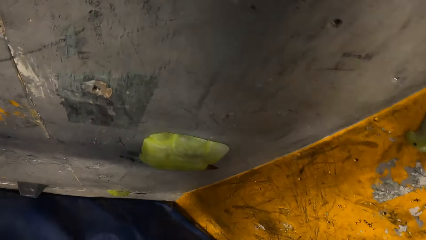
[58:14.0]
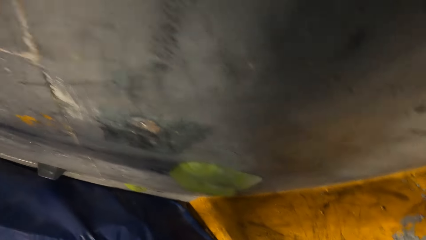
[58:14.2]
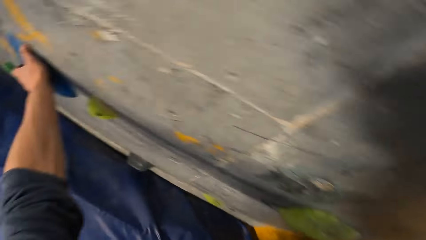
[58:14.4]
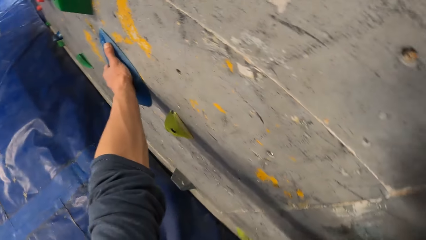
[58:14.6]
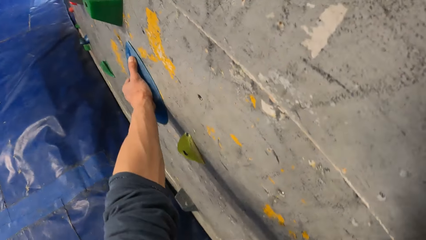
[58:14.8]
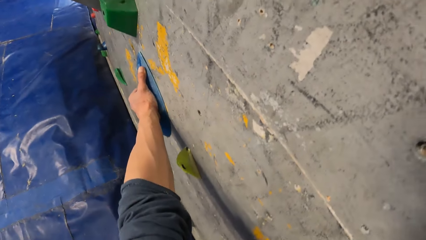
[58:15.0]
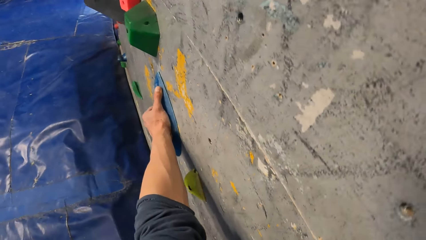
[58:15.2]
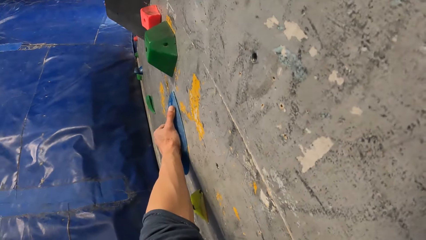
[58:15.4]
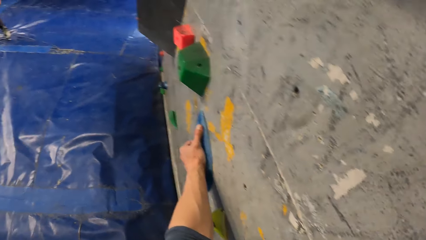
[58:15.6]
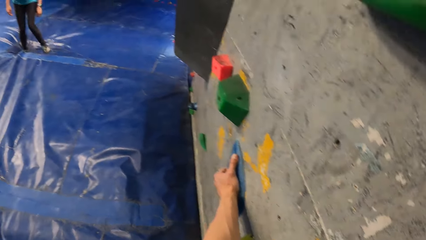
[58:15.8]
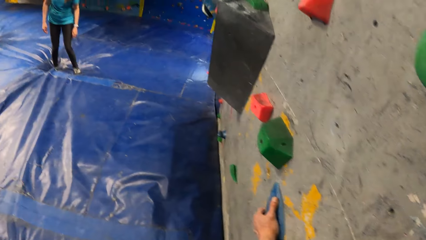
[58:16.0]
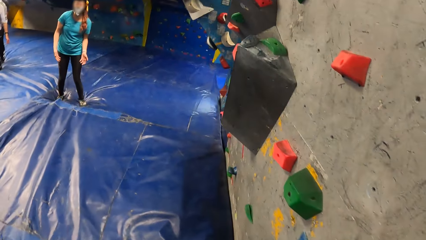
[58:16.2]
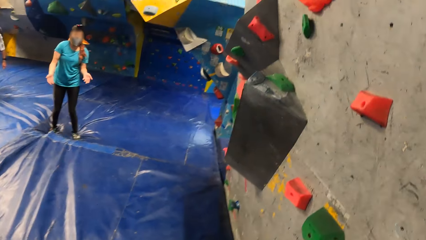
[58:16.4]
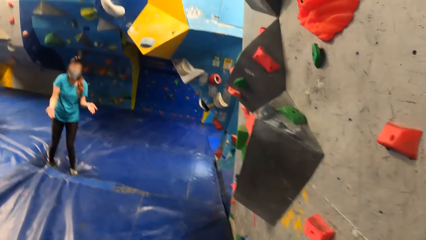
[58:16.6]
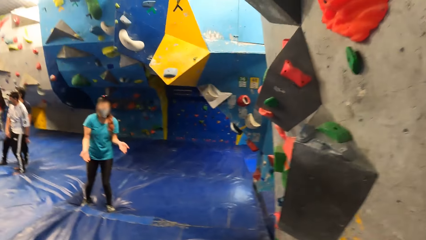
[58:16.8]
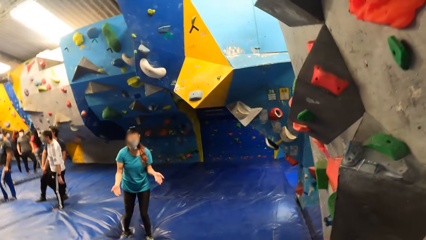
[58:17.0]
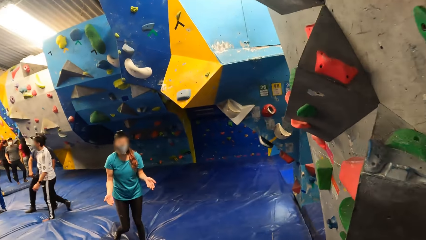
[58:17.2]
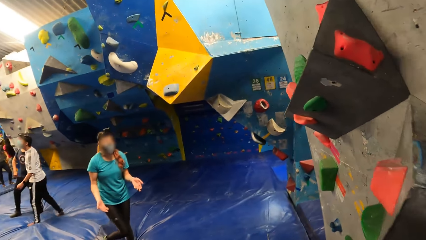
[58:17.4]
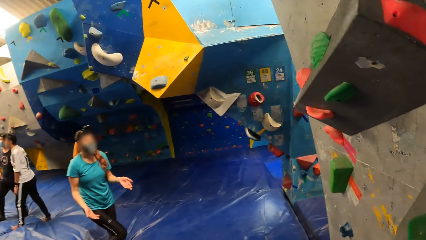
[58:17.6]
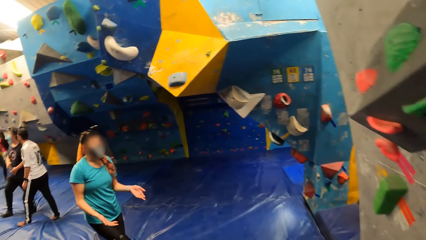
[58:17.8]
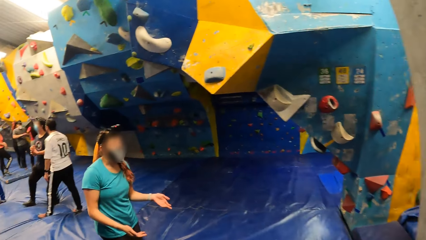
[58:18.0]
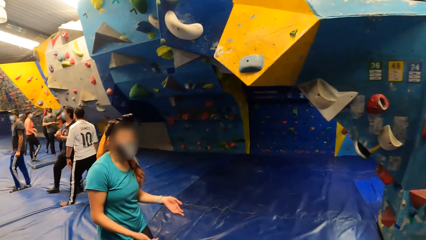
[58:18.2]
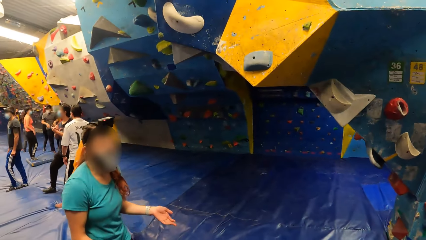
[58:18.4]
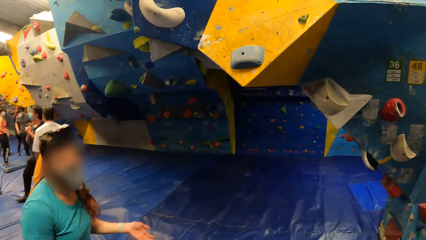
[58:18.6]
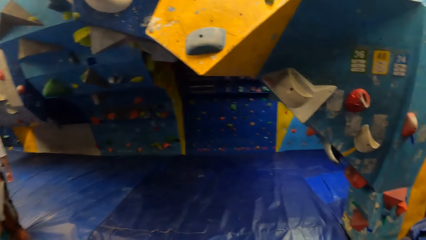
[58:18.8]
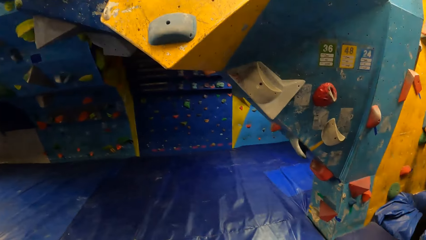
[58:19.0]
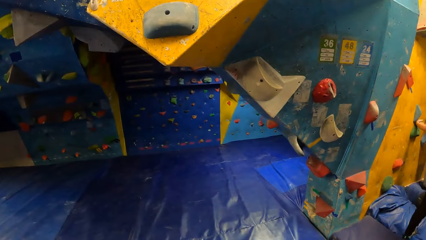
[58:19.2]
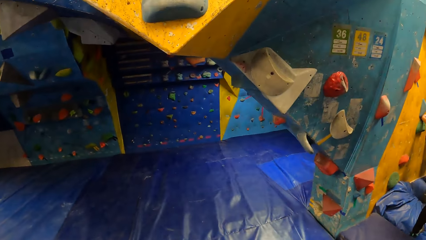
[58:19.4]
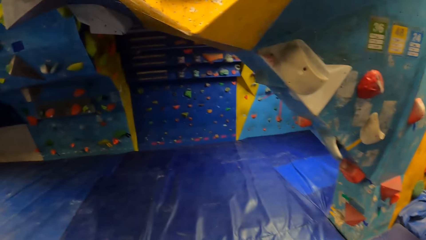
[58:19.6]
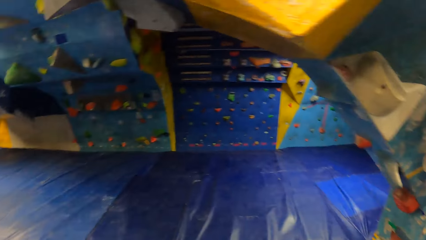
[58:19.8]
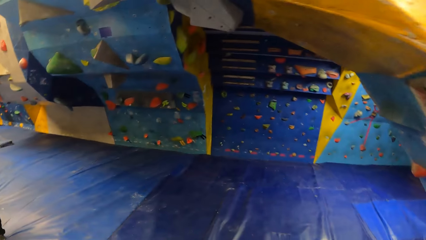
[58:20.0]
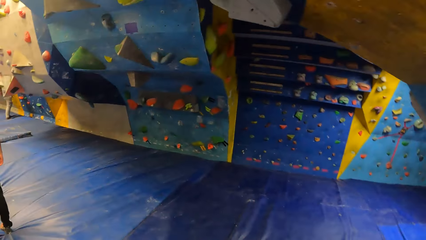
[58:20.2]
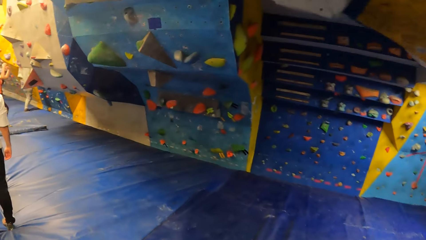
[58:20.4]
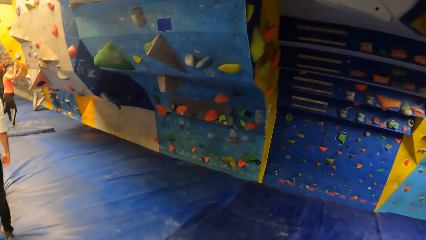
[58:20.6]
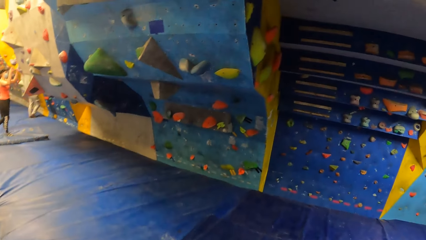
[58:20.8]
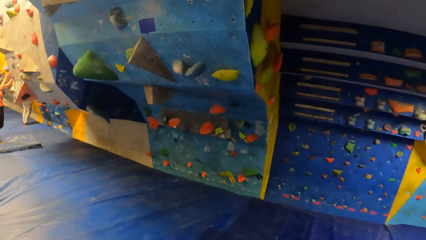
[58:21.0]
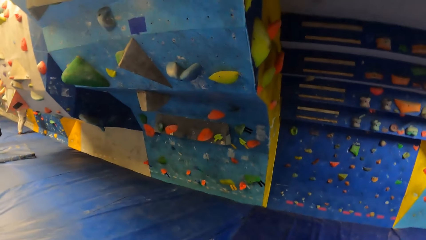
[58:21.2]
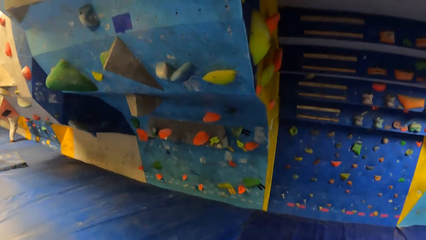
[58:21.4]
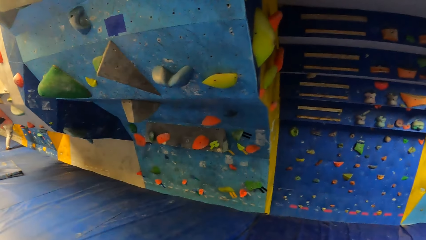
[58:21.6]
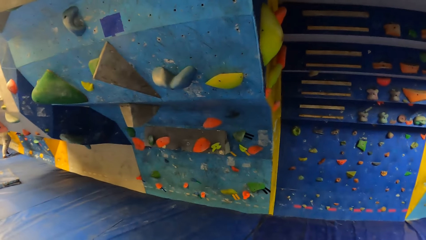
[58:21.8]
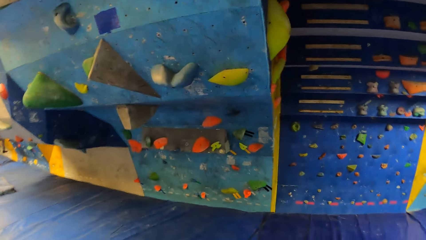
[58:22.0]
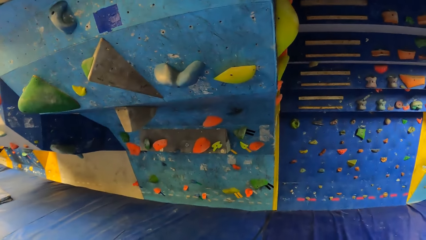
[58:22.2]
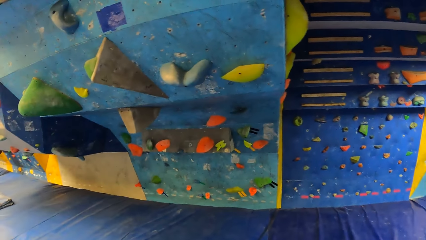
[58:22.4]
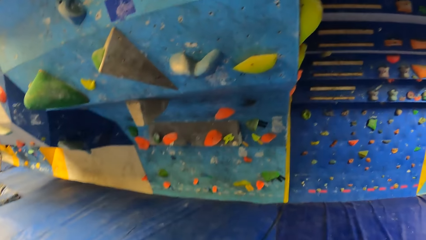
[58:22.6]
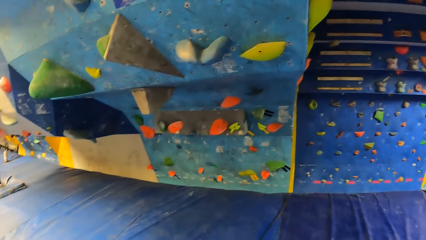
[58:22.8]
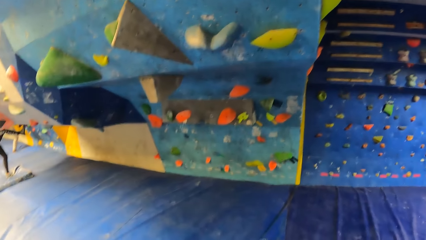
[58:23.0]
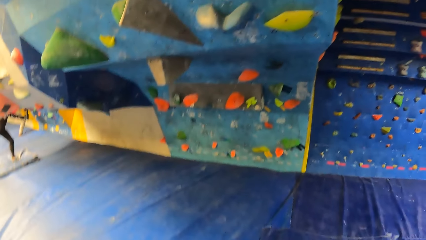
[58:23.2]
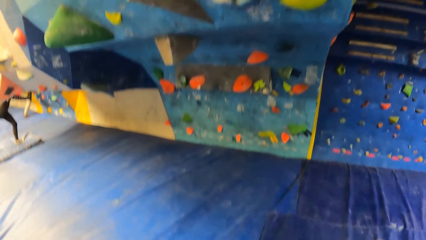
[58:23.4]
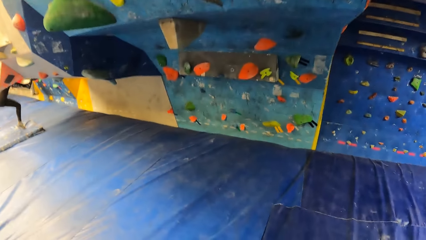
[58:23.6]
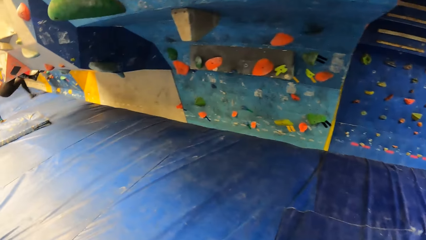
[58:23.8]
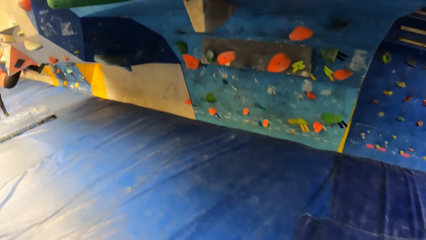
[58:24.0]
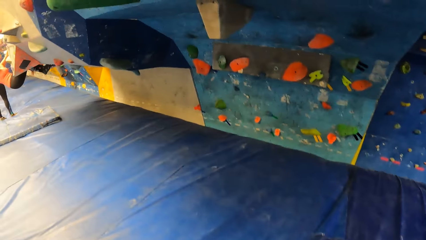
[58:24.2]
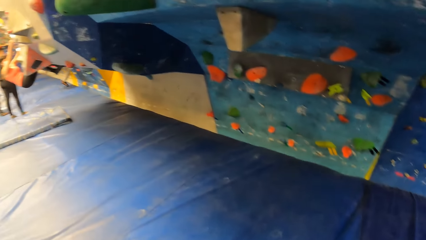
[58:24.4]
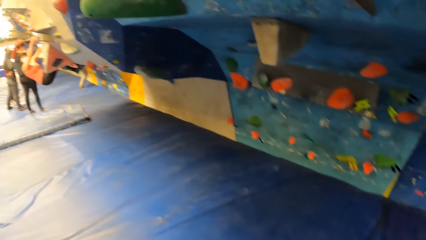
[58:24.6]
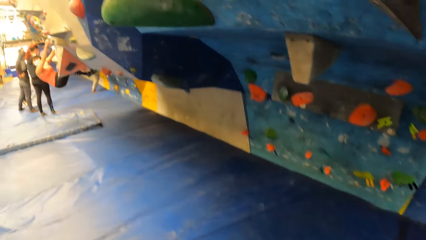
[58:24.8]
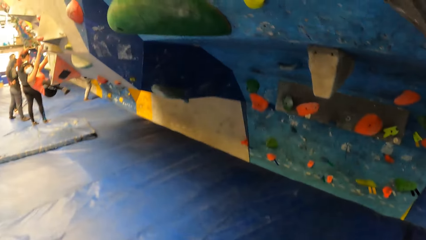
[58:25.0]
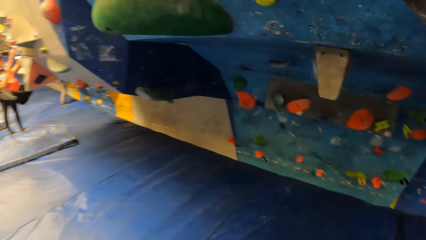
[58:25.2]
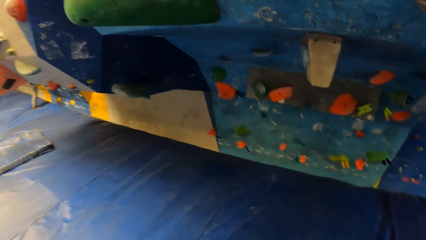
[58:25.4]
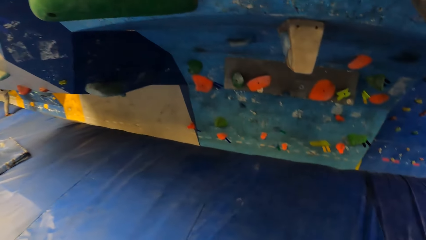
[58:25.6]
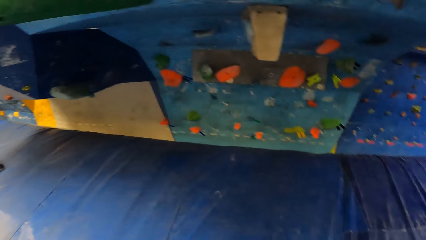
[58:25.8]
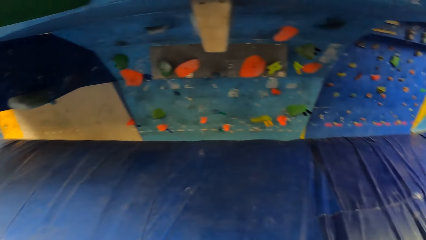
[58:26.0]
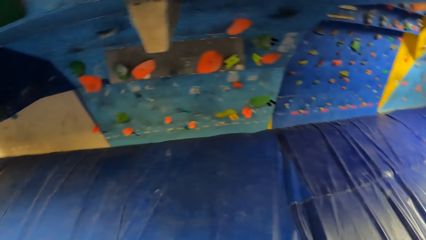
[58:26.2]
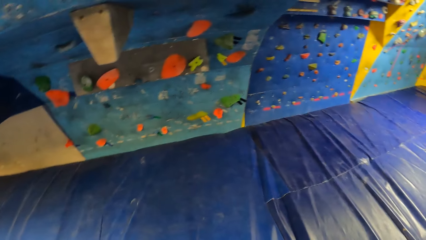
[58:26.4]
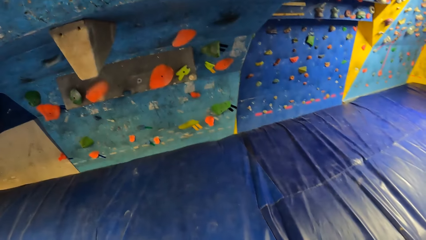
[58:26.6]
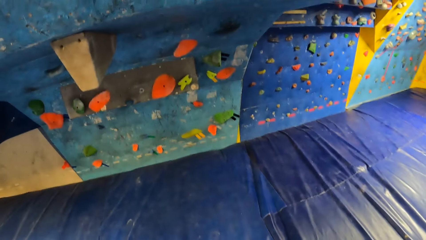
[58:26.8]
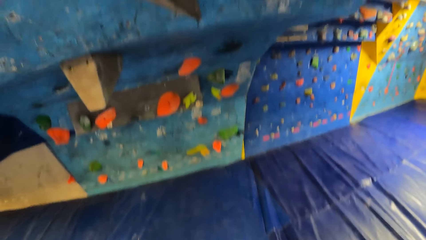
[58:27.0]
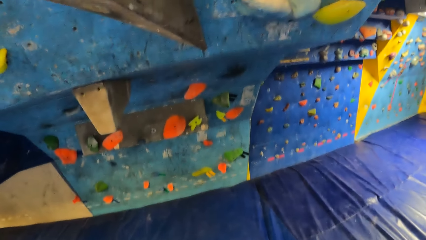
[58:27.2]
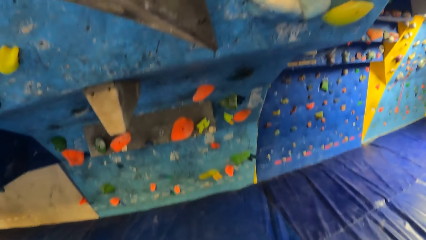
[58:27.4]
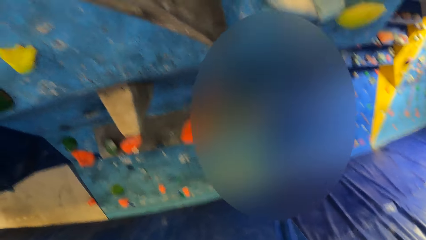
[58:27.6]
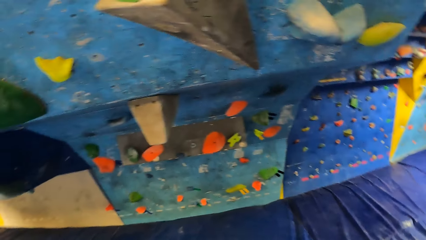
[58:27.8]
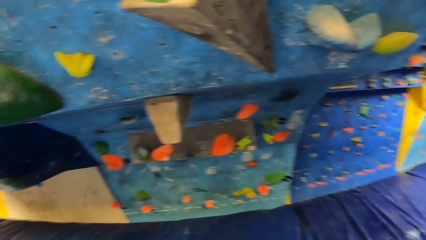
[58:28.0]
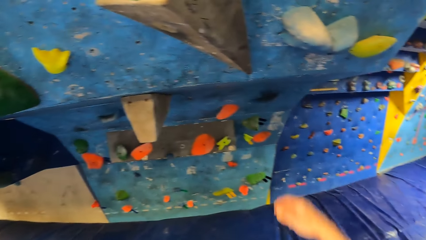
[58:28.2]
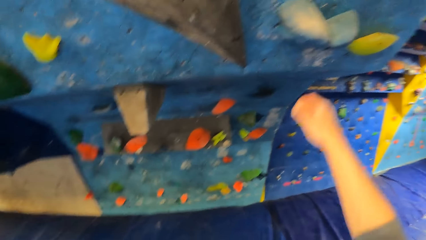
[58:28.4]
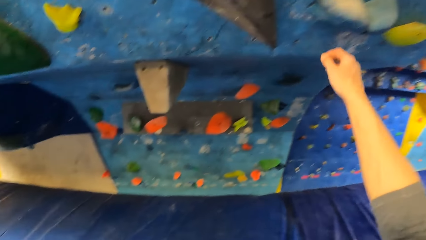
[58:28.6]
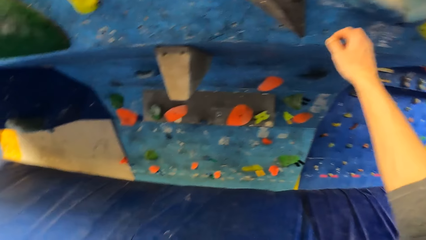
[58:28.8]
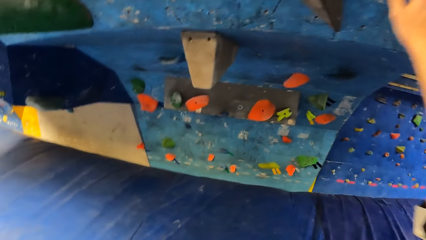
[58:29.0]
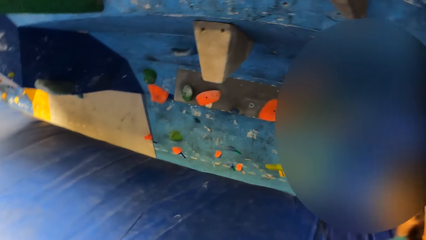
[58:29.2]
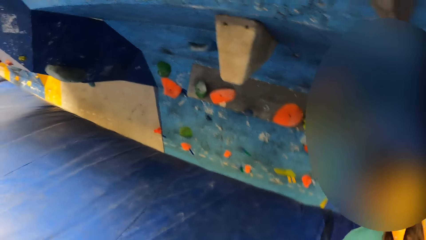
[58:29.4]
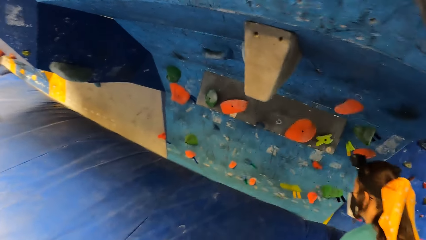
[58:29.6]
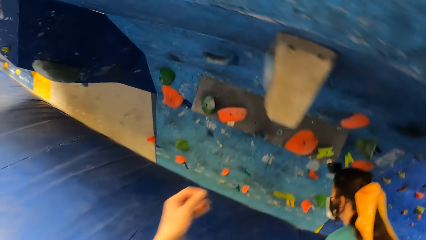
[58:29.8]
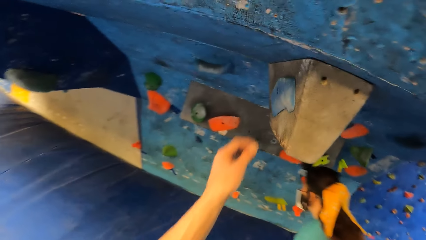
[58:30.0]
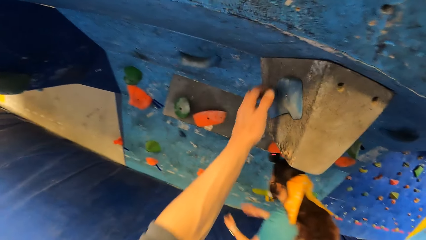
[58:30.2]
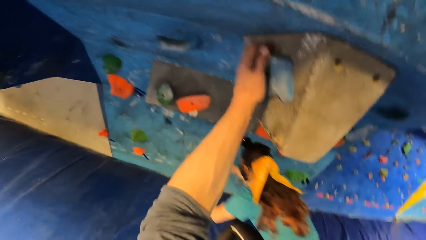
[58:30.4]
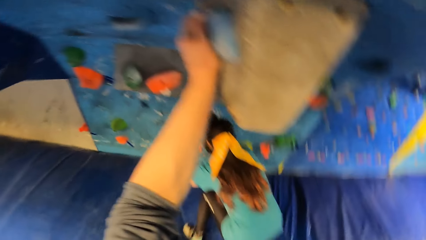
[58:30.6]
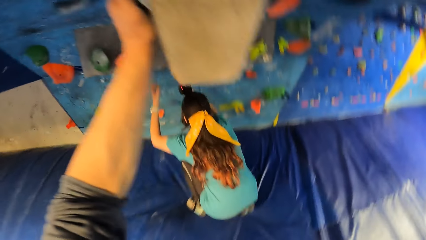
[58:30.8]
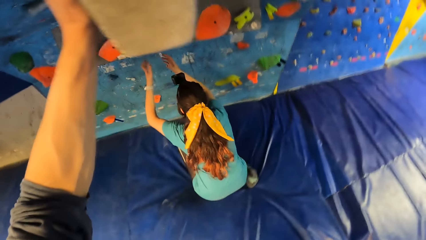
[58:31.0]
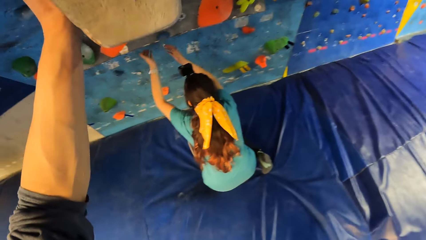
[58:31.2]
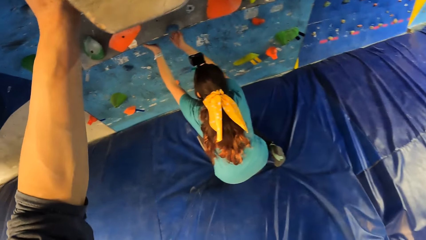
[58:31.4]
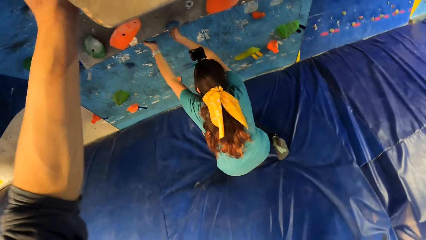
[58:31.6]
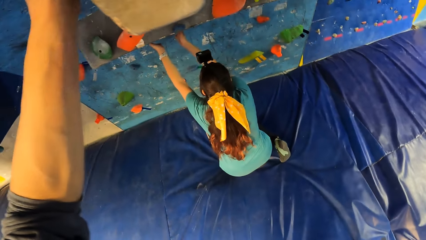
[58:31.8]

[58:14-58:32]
The camera wearer climbs the wall. He holds the boulder with both hands. He walks towards the wall. He walks around. He holds the rock on the wall with his right hand.
